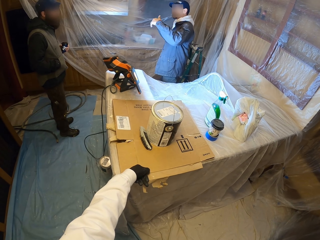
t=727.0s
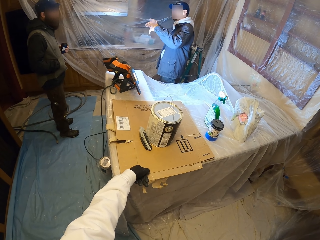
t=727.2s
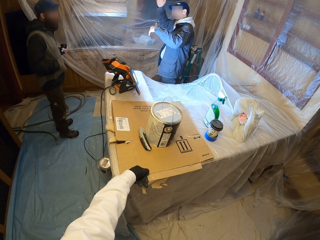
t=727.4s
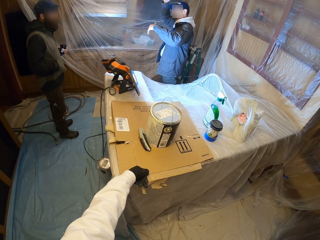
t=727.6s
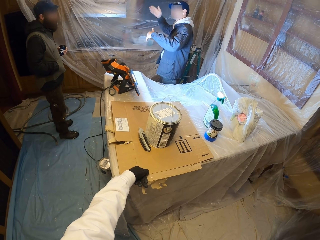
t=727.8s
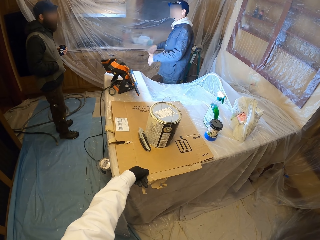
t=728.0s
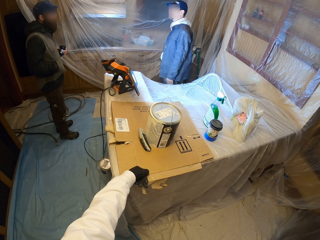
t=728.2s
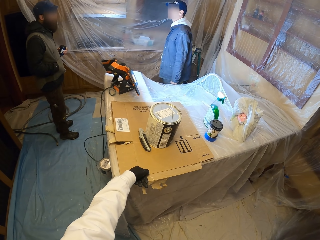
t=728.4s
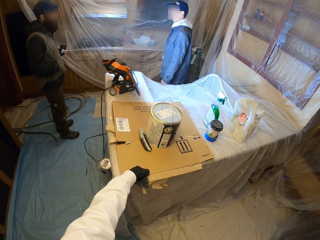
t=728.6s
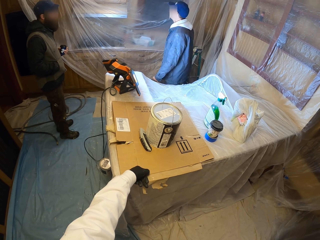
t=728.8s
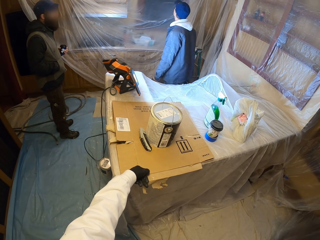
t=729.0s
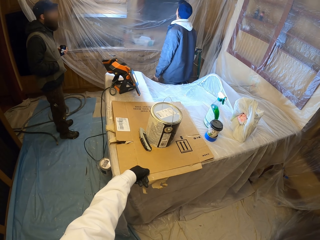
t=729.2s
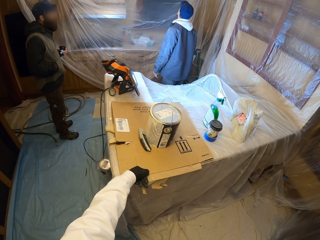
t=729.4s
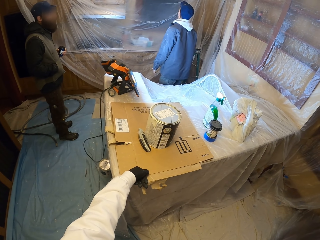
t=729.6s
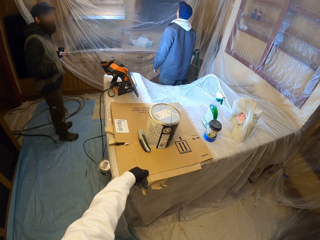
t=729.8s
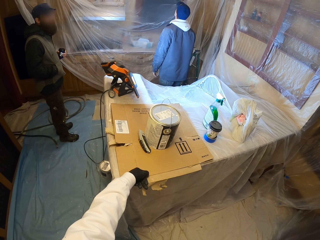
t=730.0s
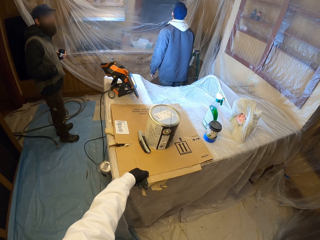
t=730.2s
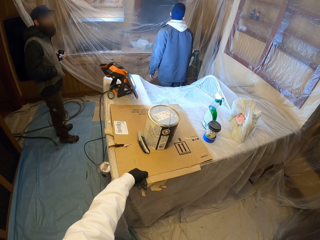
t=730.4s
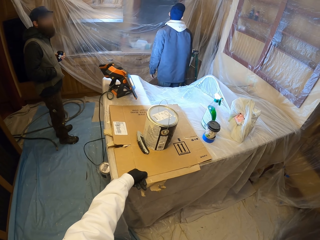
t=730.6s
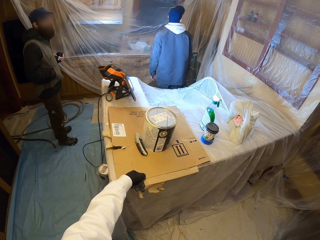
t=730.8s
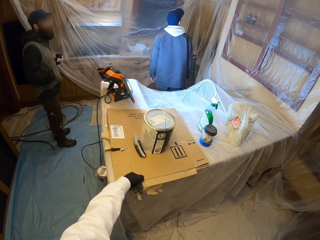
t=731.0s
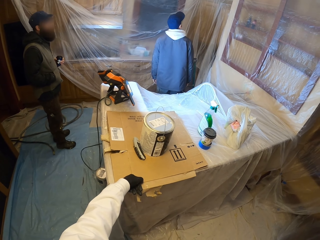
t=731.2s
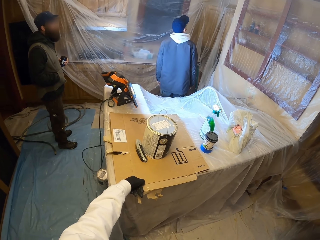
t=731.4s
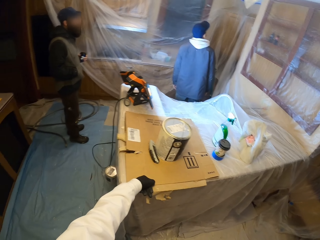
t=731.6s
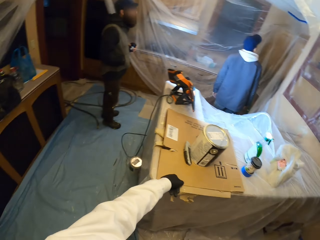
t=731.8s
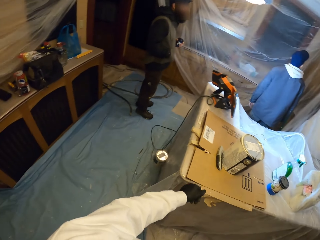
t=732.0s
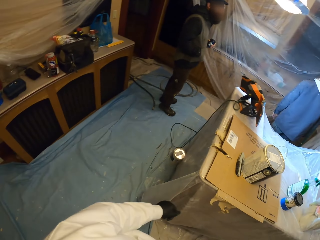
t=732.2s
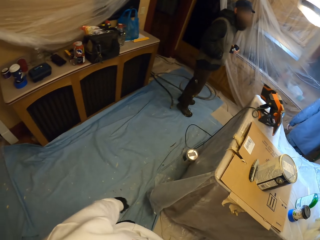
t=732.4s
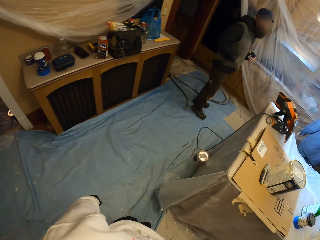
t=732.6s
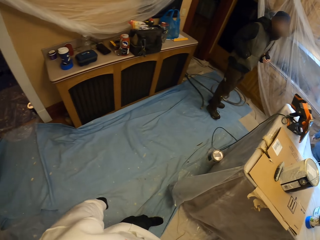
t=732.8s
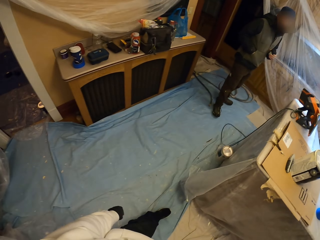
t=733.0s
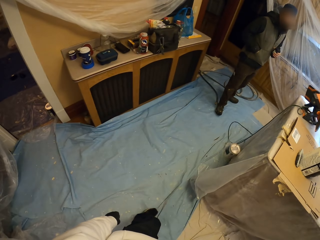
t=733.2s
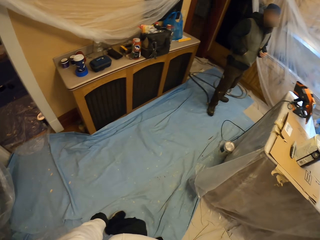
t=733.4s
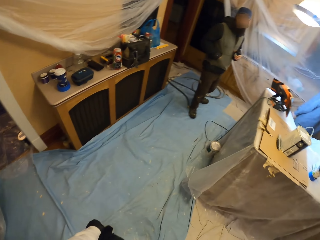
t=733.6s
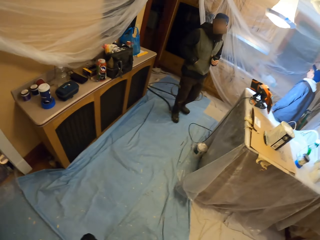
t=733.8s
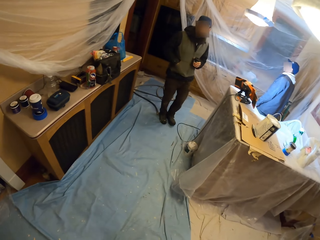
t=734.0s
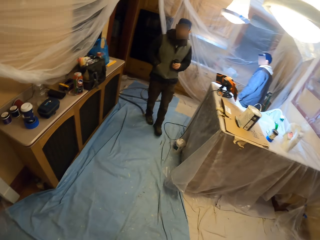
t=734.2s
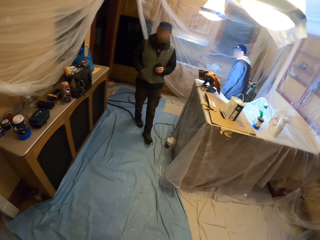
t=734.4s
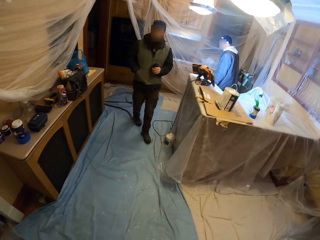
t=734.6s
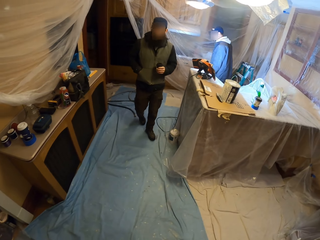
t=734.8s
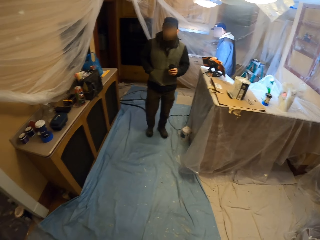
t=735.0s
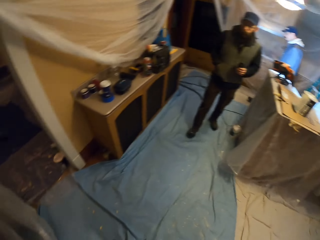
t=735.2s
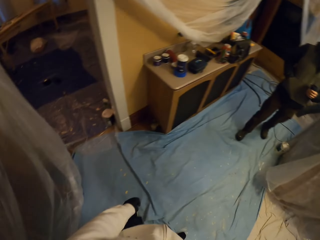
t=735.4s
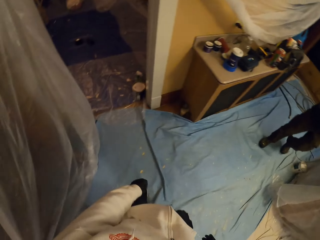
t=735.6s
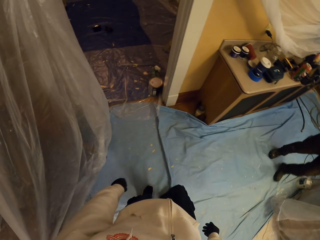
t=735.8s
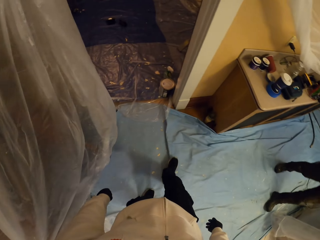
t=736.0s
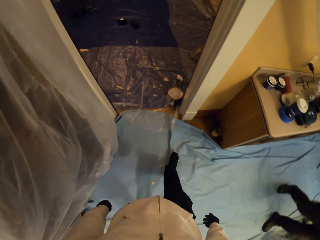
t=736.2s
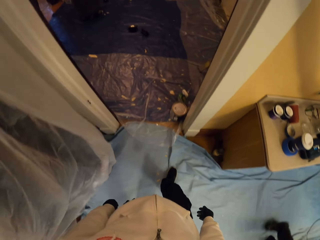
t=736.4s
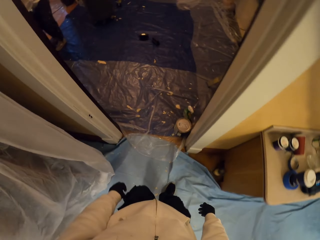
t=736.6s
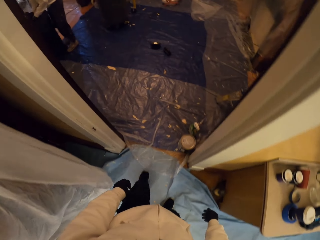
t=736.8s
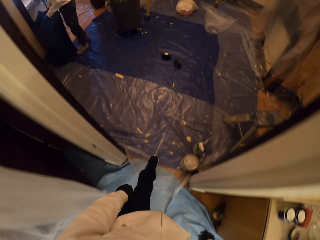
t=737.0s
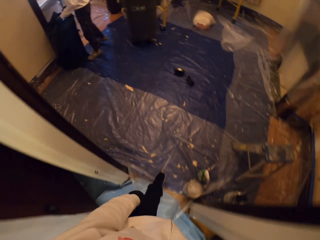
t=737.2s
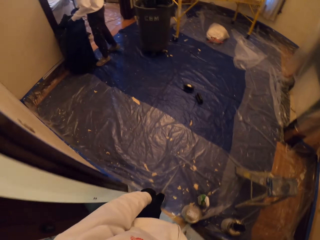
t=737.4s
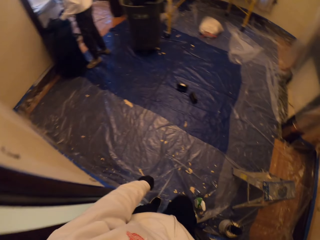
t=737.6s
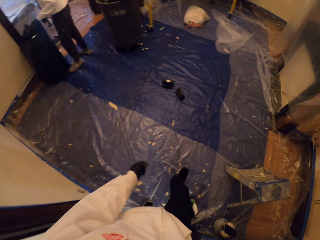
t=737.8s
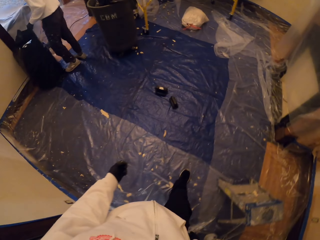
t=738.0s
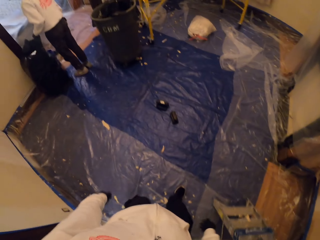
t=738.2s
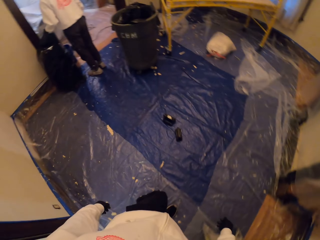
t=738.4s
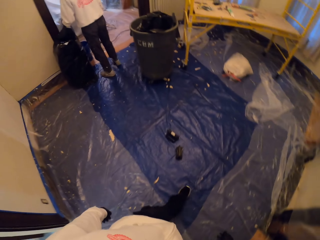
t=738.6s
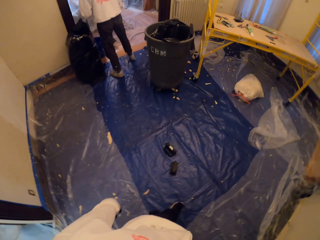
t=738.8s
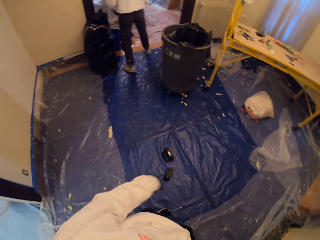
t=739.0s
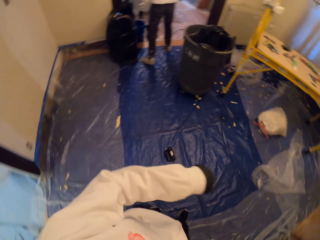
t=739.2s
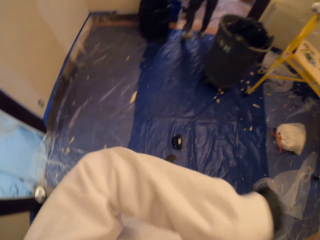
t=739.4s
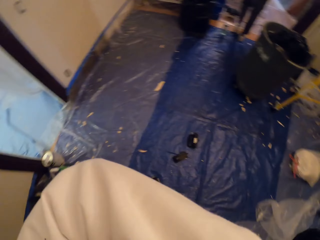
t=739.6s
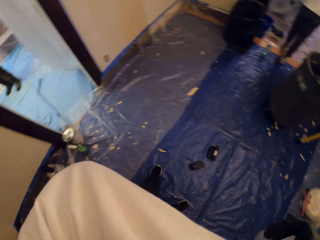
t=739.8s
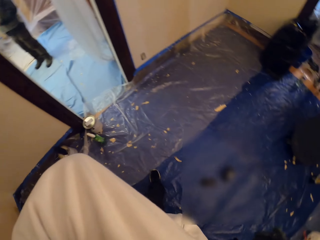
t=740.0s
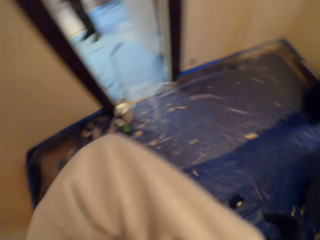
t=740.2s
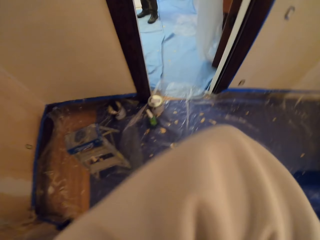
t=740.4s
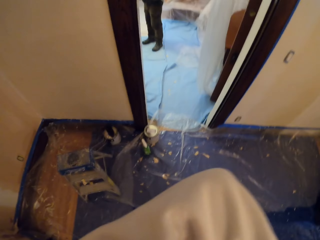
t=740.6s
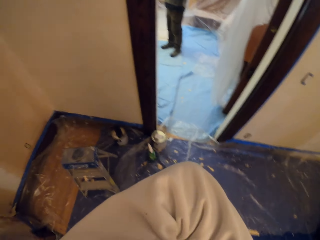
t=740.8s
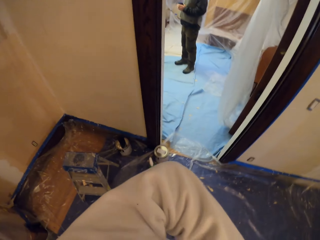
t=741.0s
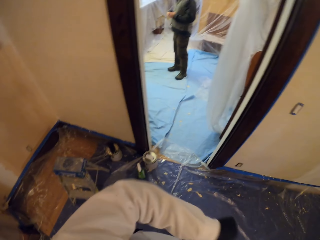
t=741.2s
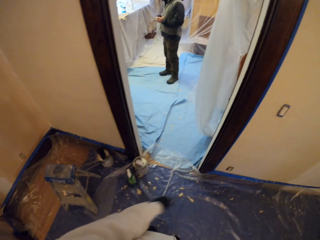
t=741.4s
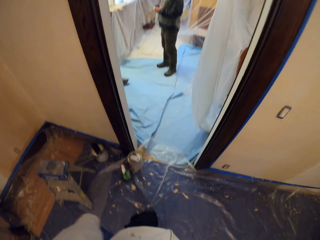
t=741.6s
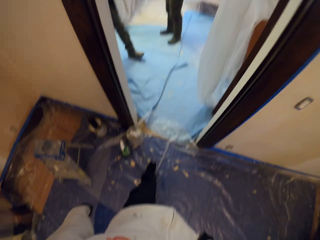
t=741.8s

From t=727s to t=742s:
The camera wearer walks in the room. A person walks in the room. Another person walks in the room. The camera wearer walks away. Another person walks in the room. The camera wearer touches his face with his elbow.

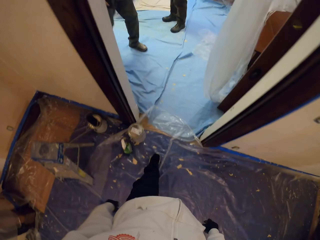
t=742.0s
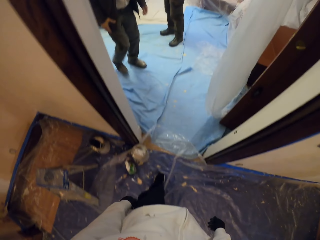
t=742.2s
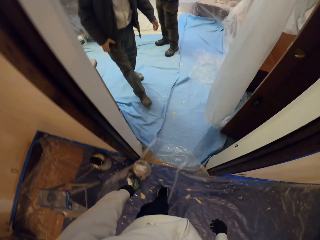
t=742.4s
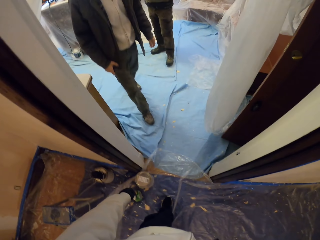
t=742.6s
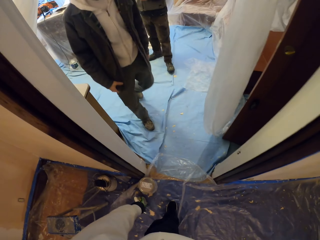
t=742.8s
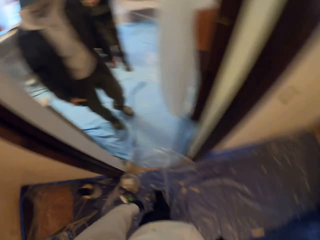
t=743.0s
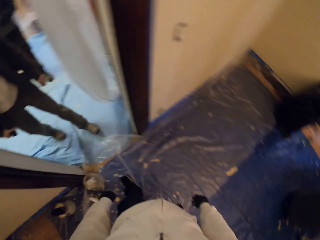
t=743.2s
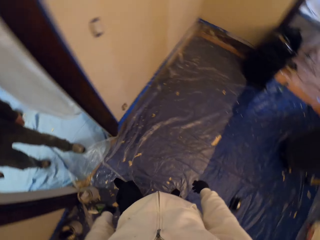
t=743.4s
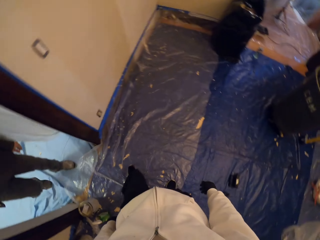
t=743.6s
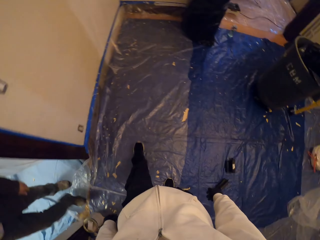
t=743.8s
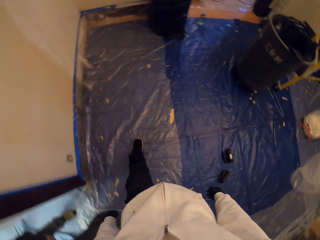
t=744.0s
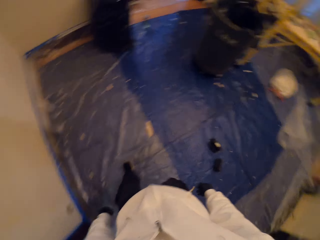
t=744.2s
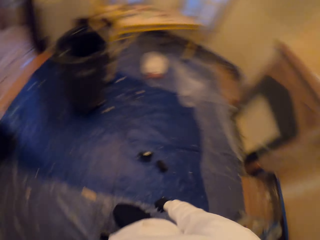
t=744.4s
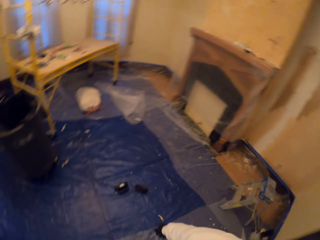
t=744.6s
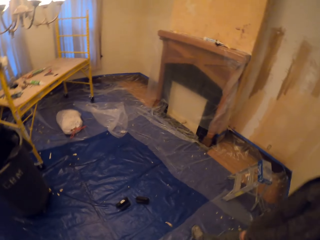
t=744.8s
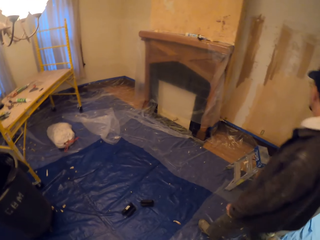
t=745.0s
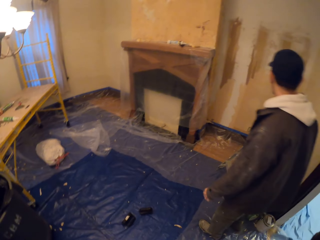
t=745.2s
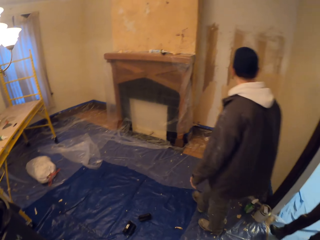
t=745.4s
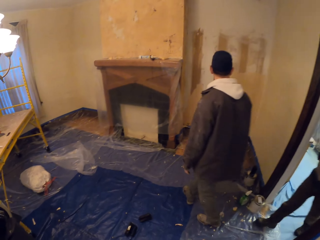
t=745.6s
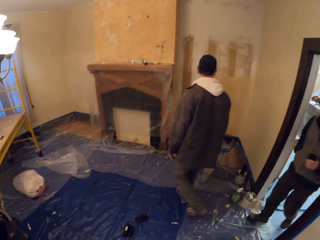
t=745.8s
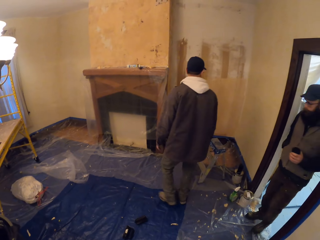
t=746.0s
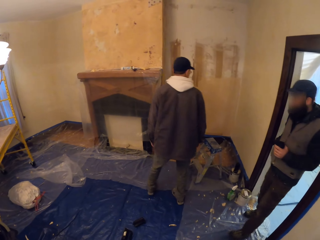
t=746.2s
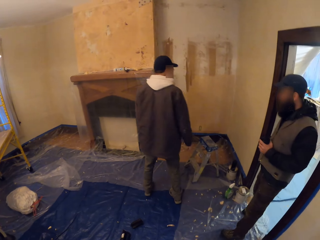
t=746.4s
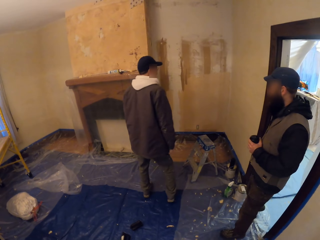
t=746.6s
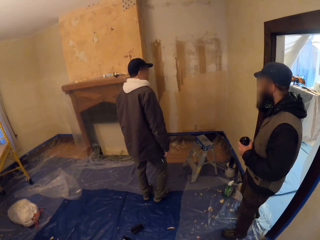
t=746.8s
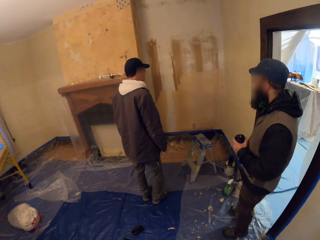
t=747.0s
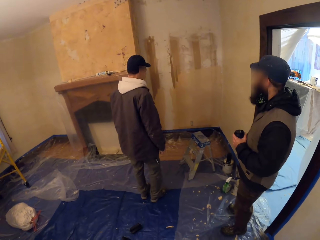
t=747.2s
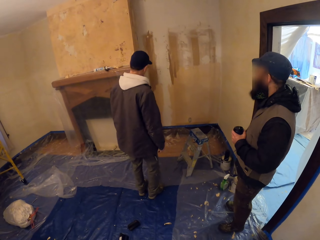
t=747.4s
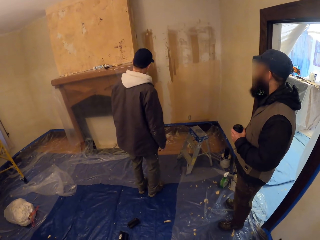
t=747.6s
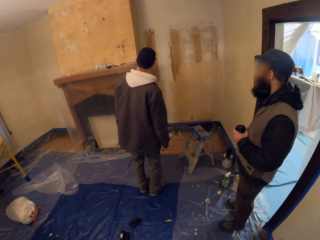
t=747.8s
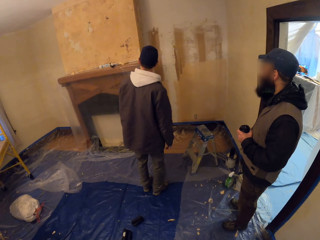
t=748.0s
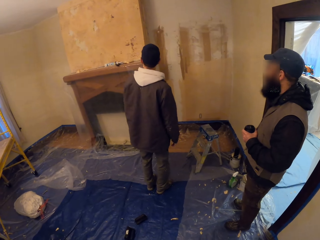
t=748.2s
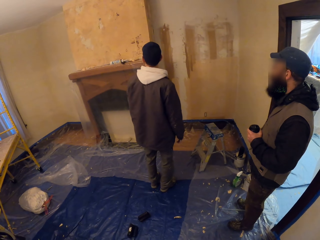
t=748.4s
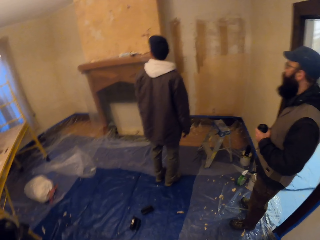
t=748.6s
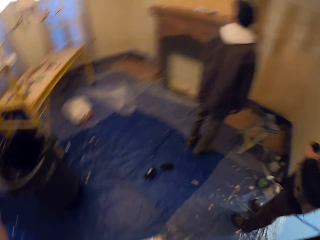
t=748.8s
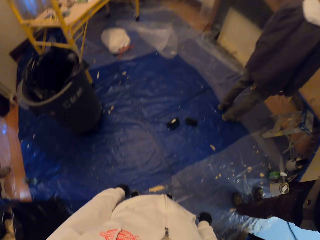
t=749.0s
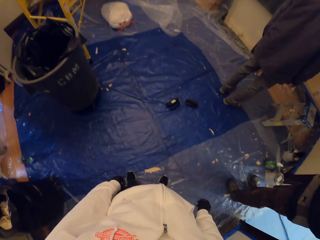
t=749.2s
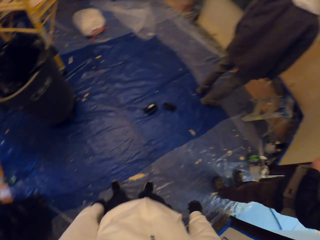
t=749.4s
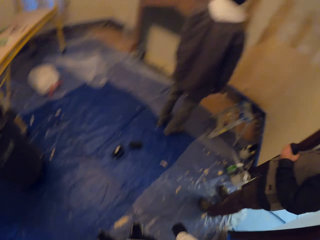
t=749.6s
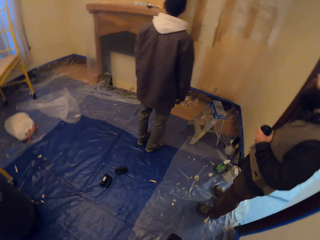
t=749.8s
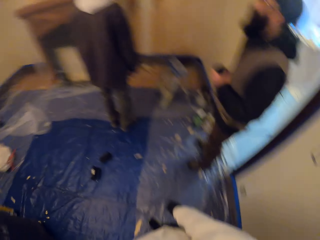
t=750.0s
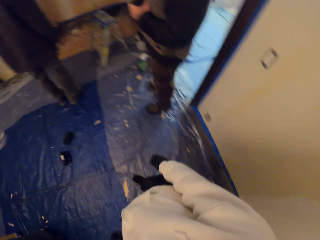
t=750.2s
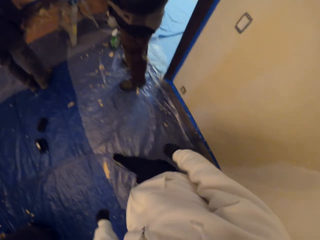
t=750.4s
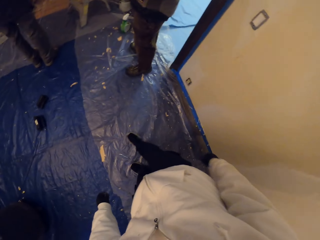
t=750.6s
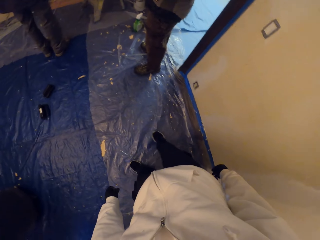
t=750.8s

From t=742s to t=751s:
A person walks in the room.
